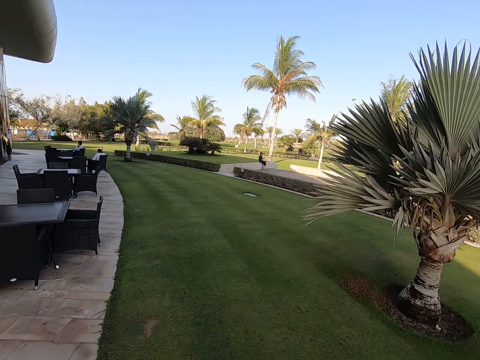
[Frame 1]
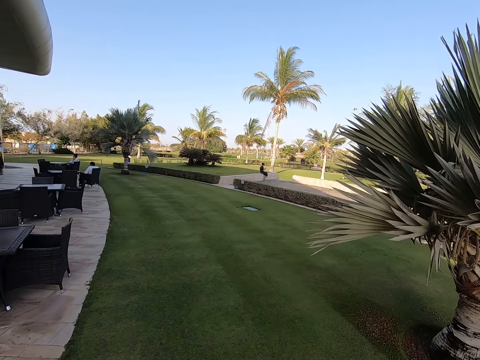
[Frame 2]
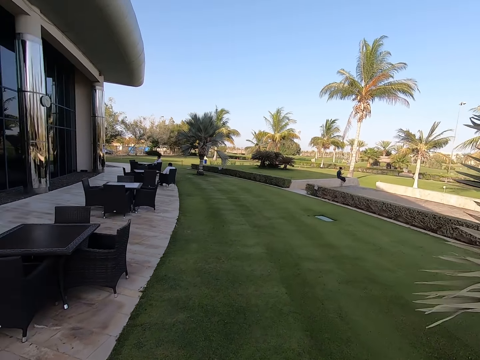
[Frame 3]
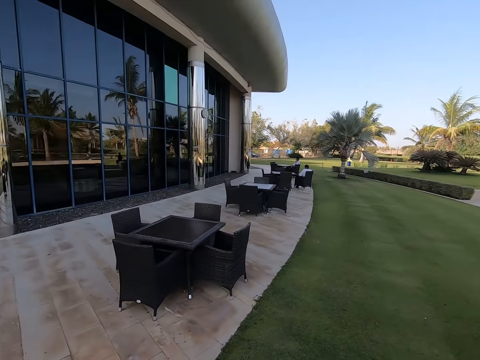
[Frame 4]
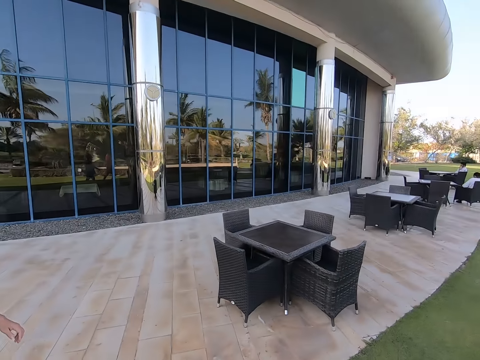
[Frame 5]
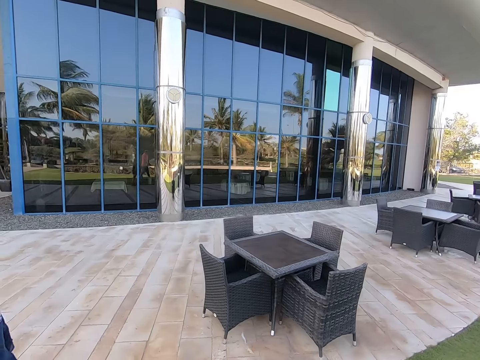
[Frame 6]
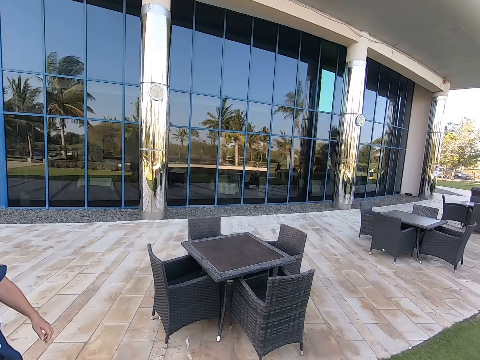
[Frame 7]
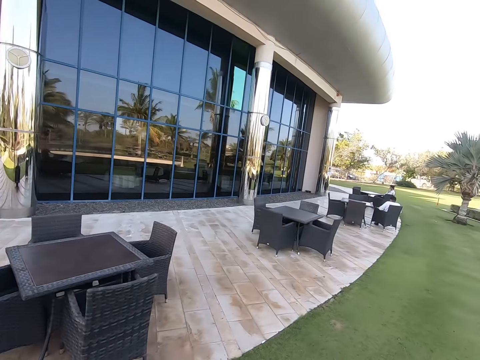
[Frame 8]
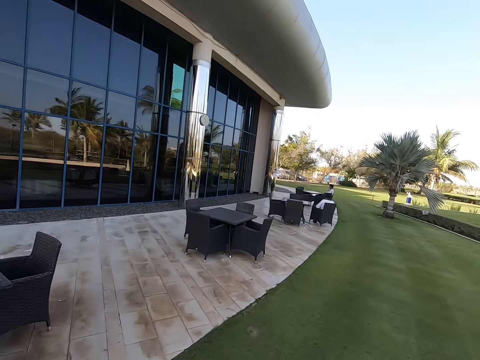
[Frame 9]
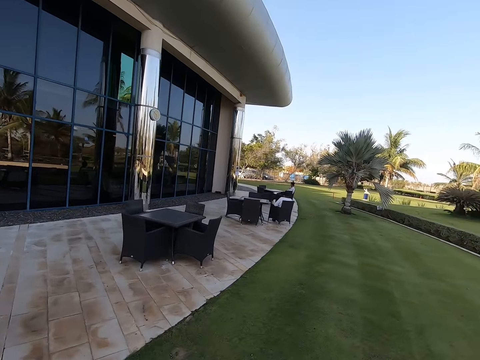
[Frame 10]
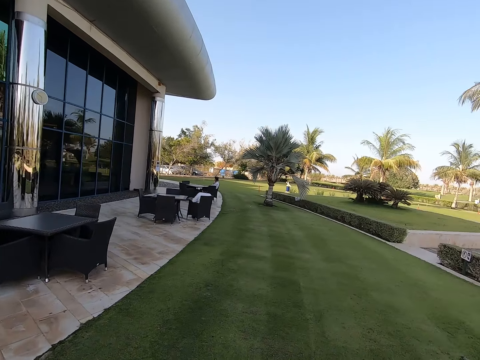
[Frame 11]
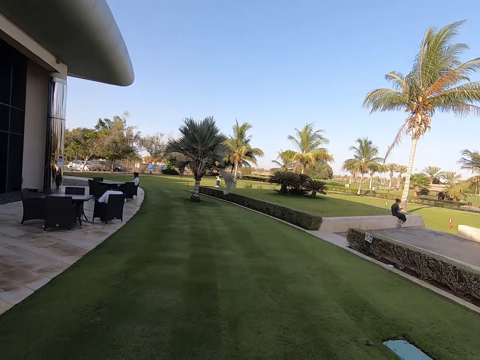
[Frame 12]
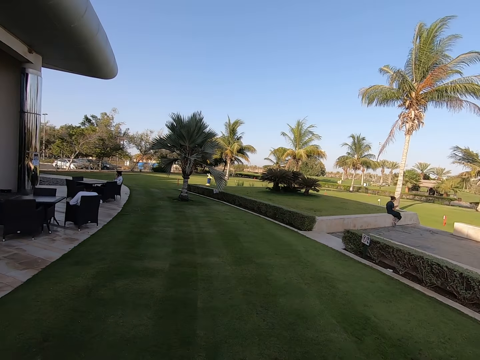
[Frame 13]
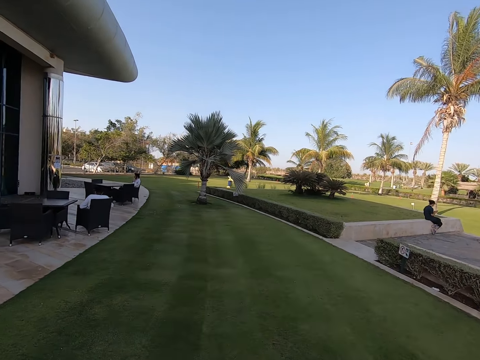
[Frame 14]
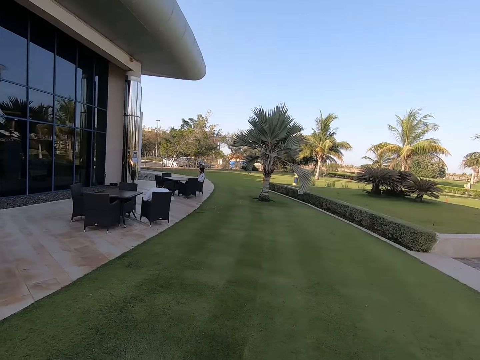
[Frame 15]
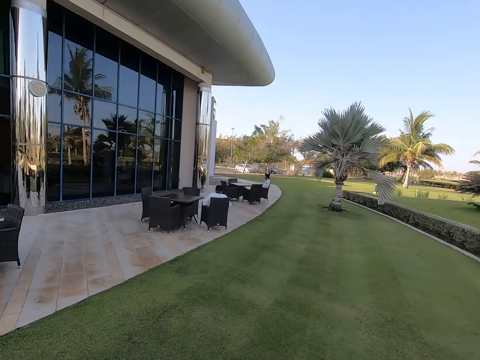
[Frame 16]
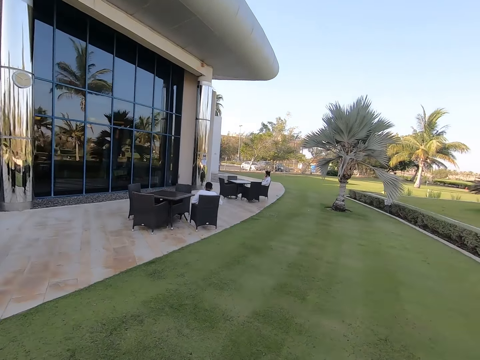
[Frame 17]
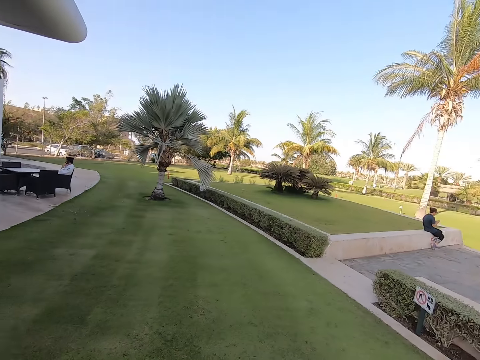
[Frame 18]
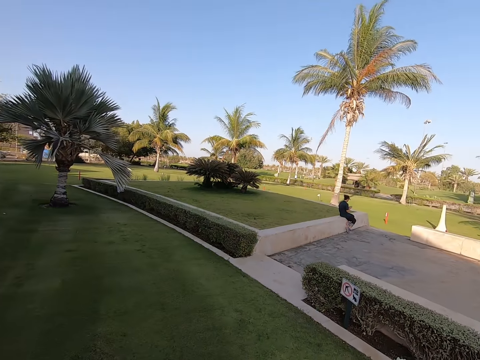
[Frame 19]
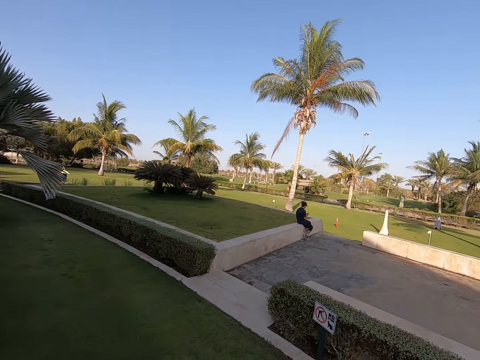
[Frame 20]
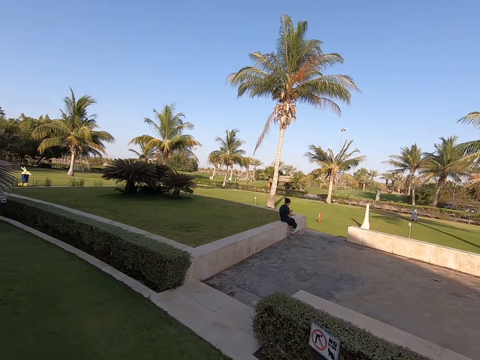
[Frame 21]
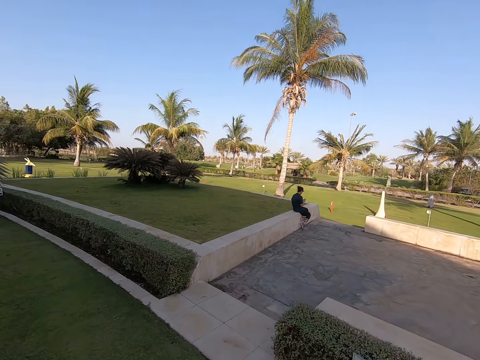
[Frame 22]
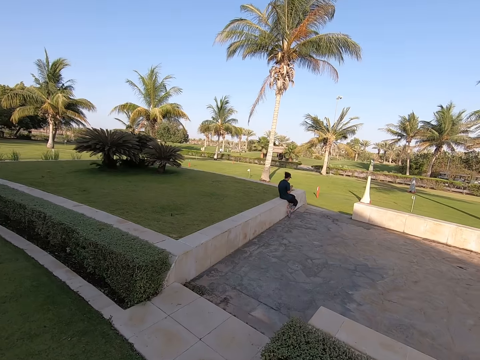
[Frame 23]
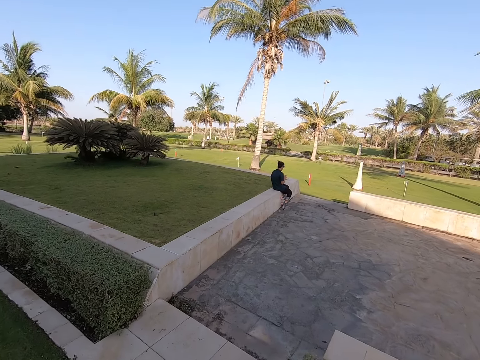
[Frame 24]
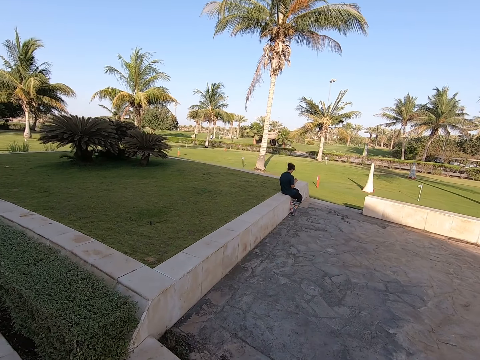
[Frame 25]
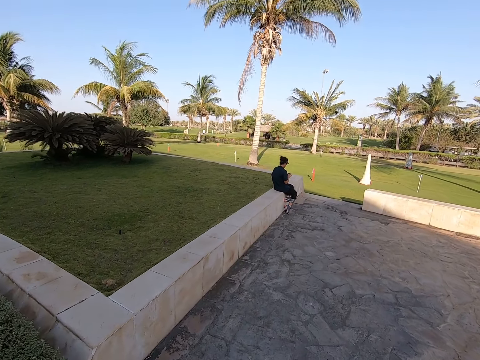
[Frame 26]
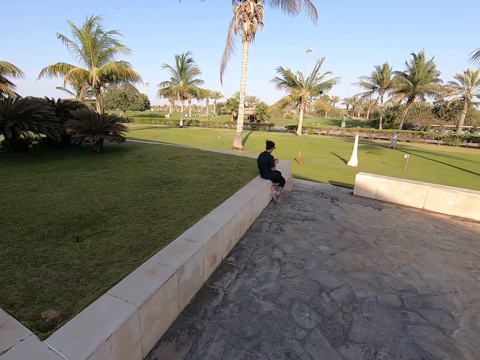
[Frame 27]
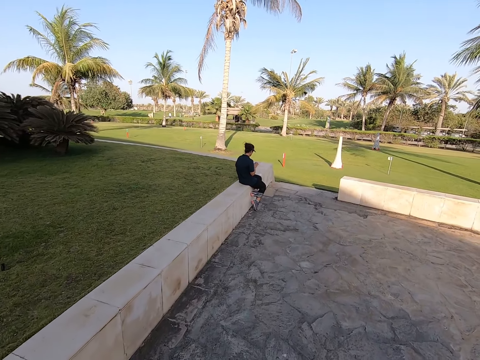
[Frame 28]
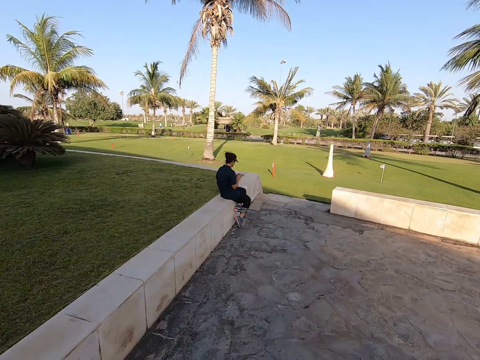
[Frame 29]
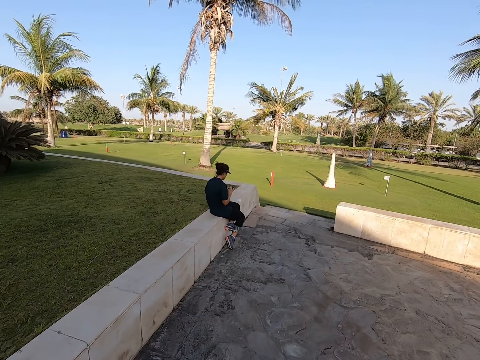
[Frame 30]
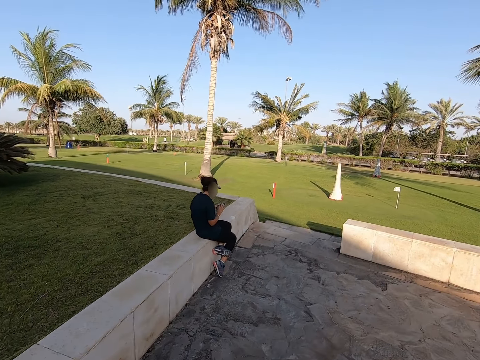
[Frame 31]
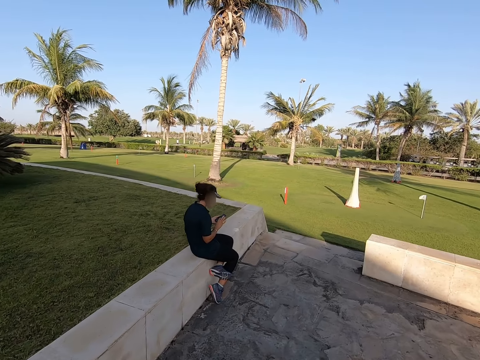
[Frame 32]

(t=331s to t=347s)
The camera wearer looks around. They walk around. They look around. They walk around.

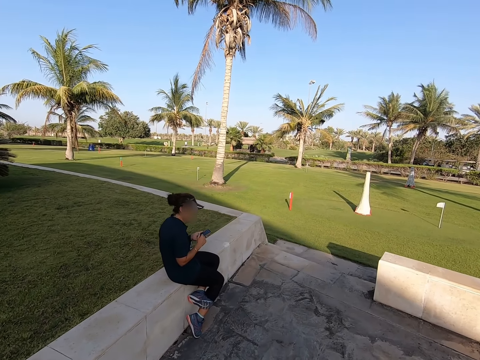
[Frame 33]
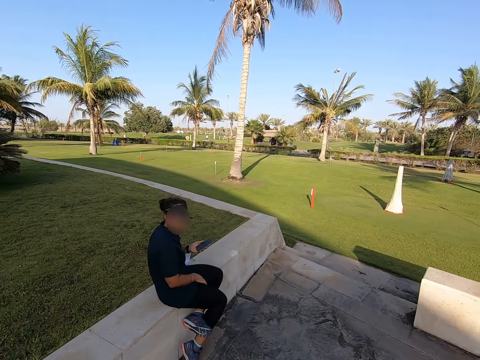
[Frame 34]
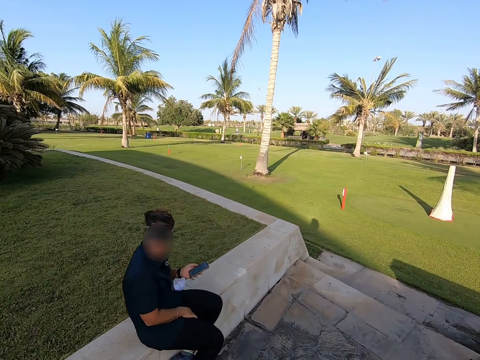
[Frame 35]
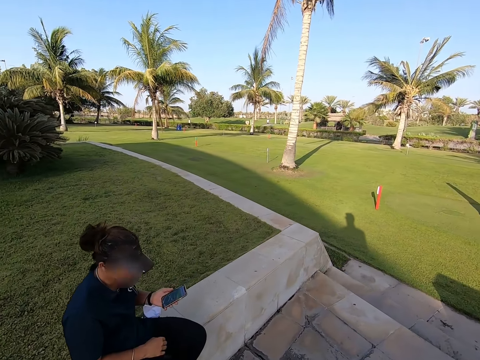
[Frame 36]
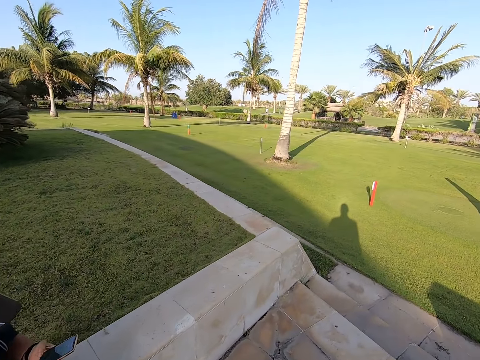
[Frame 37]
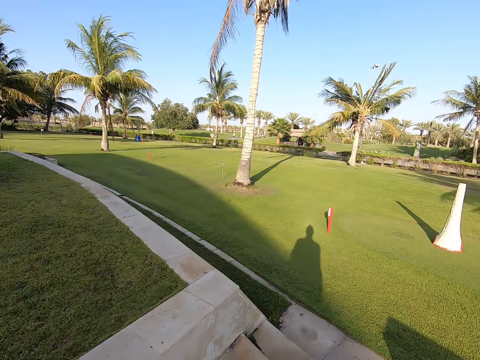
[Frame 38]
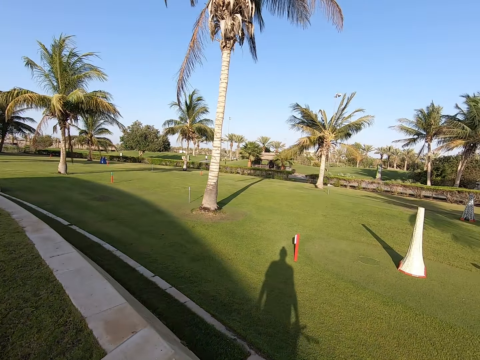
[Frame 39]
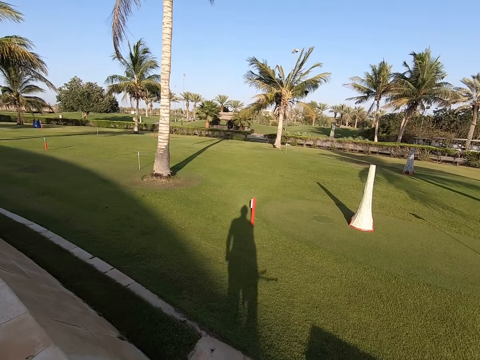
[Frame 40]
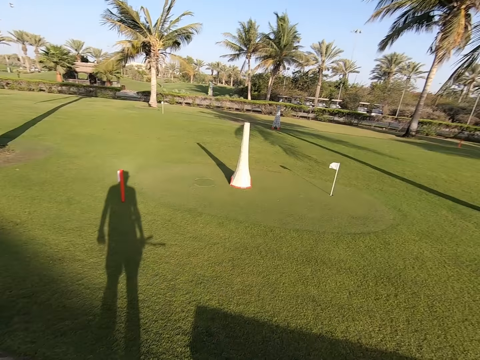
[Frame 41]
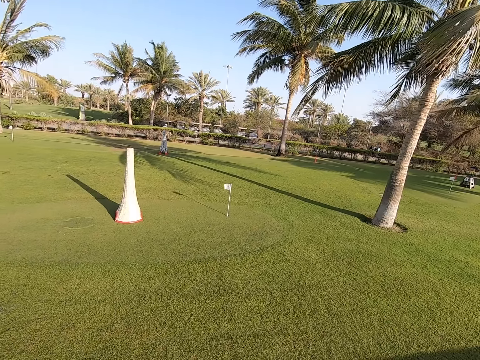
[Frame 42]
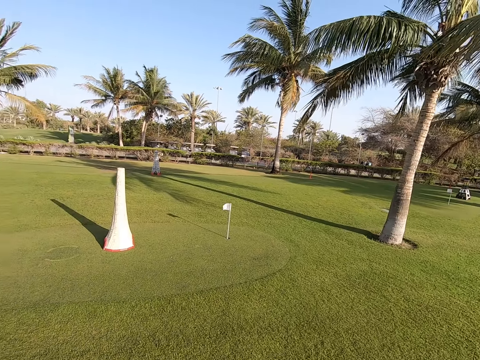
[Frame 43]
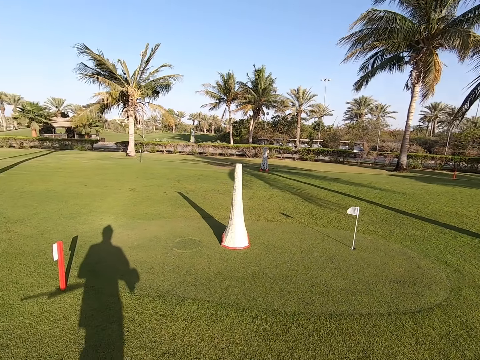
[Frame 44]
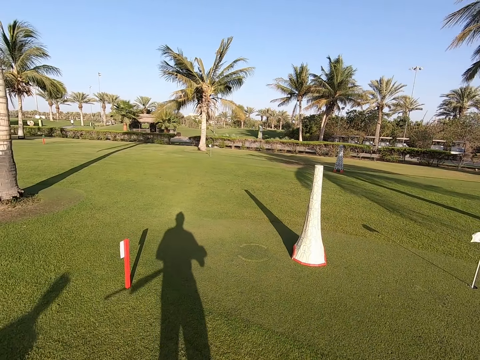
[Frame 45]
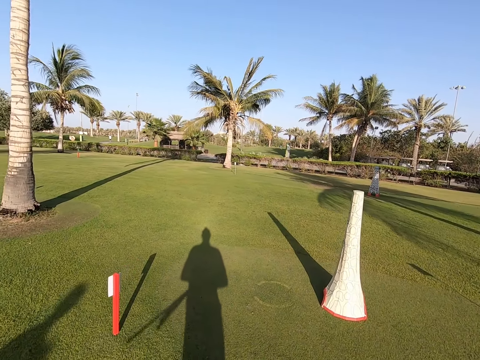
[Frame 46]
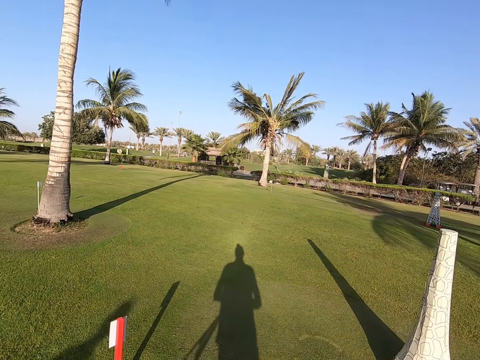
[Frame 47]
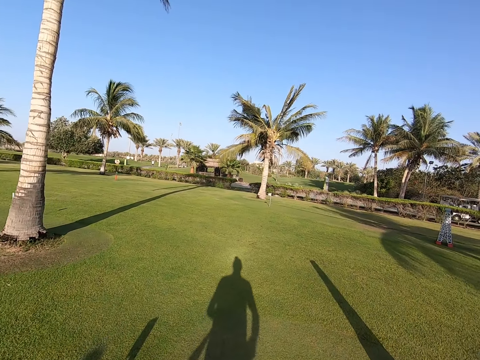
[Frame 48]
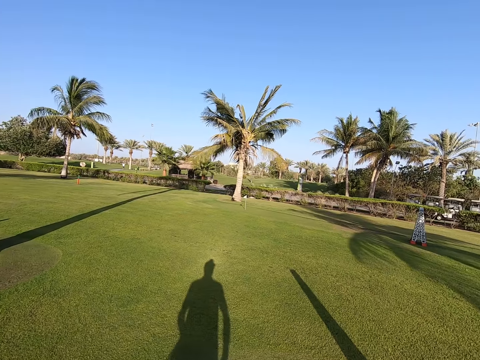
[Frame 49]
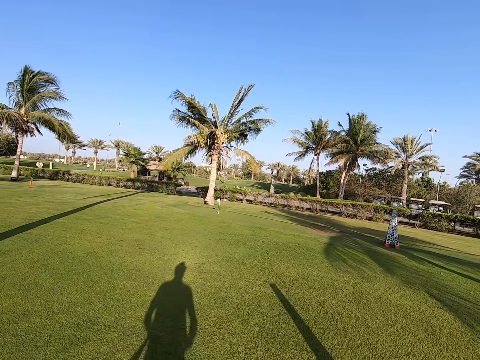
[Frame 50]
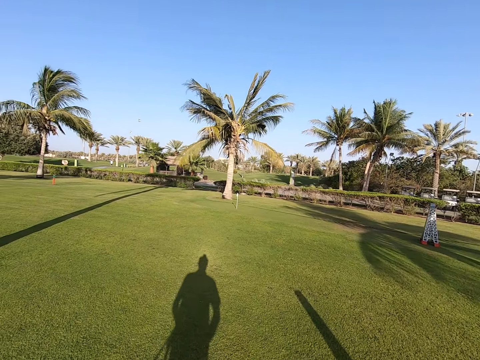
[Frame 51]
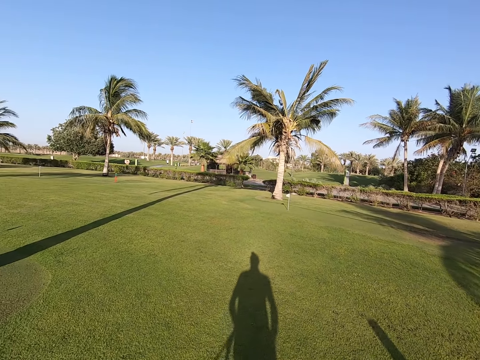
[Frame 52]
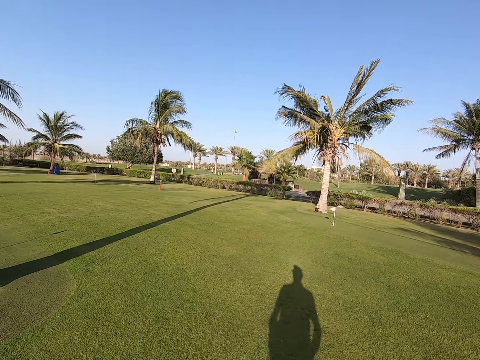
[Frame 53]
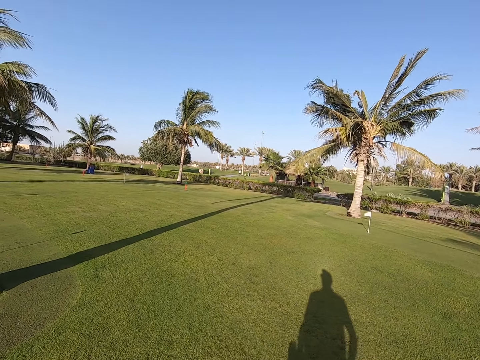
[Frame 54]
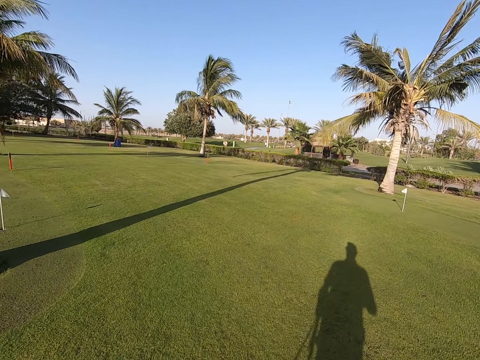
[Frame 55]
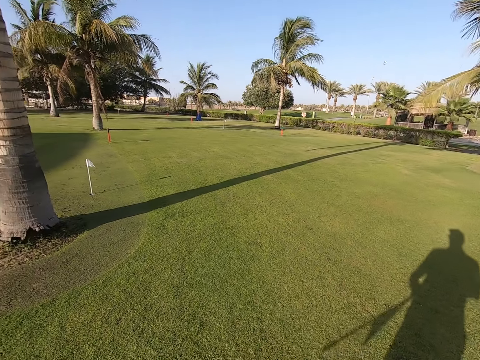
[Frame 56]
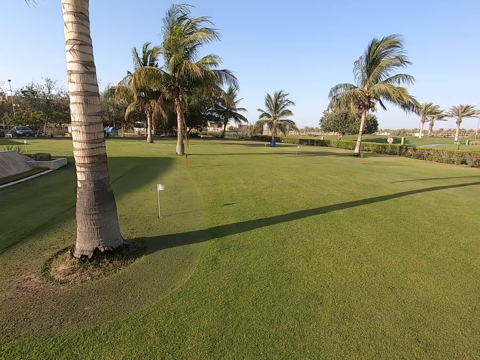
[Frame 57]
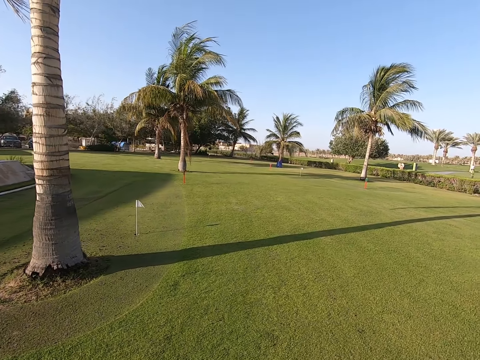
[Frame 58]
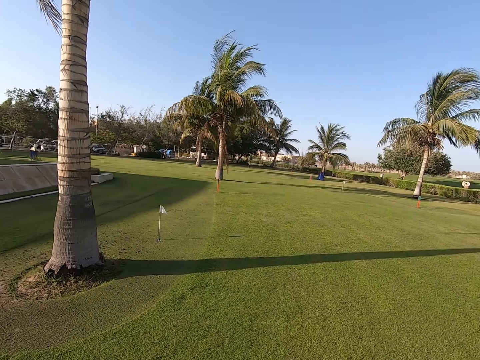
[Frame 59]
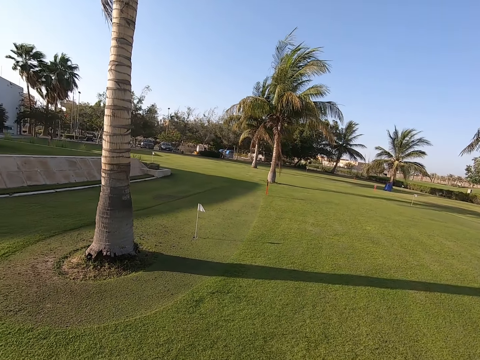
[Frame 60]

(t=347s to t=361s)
The camera wearer stares around.
